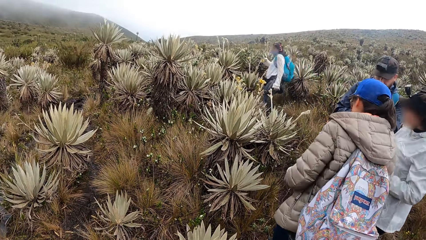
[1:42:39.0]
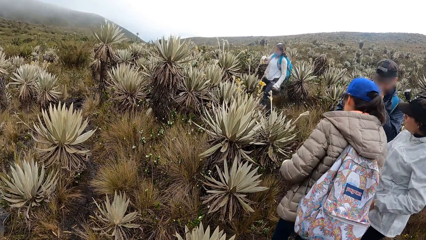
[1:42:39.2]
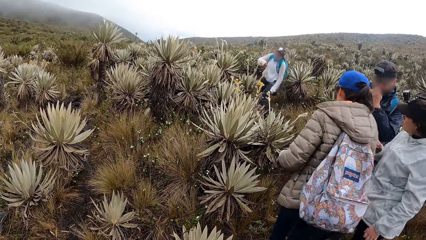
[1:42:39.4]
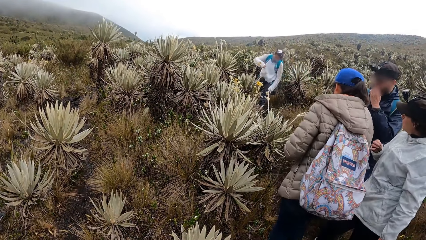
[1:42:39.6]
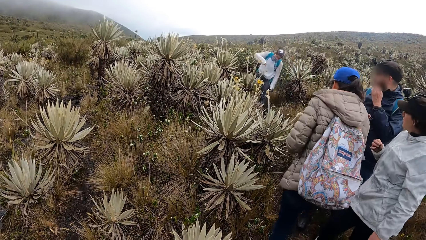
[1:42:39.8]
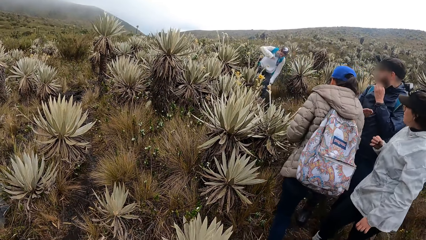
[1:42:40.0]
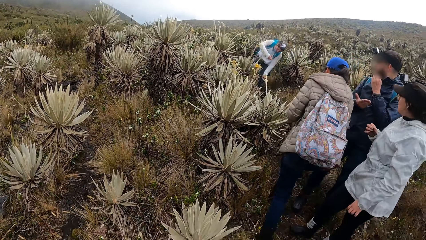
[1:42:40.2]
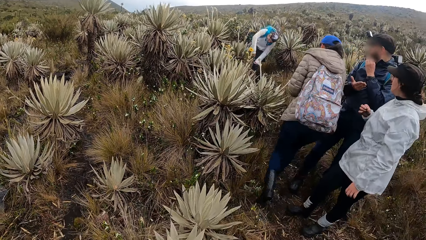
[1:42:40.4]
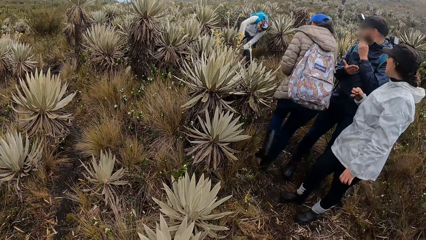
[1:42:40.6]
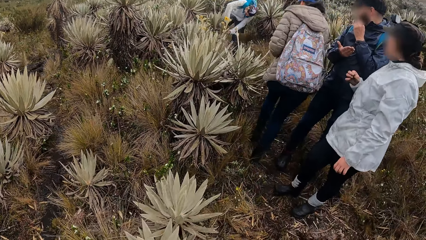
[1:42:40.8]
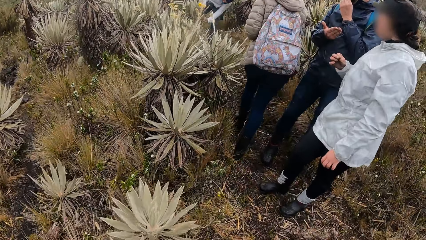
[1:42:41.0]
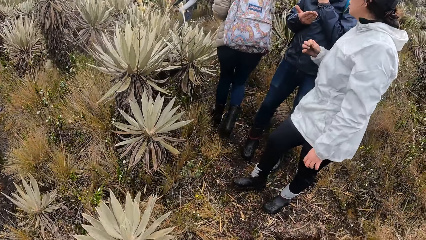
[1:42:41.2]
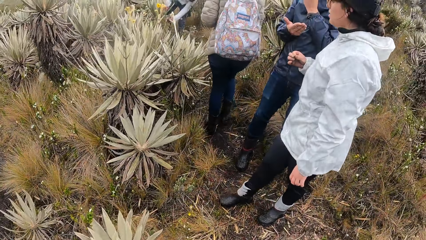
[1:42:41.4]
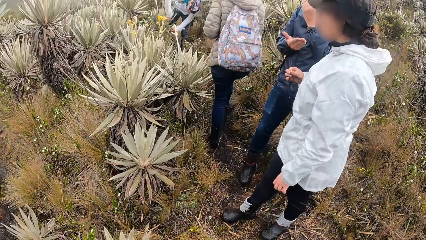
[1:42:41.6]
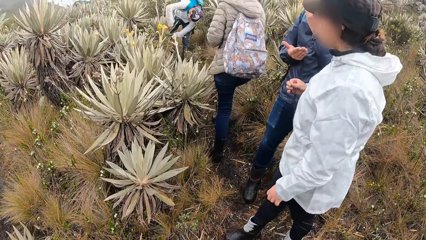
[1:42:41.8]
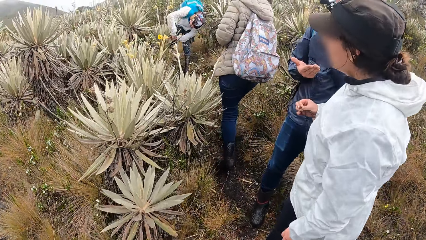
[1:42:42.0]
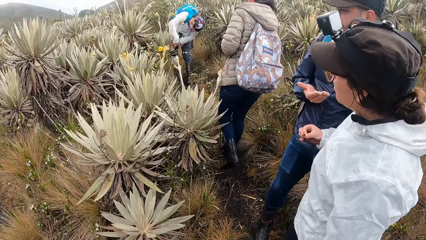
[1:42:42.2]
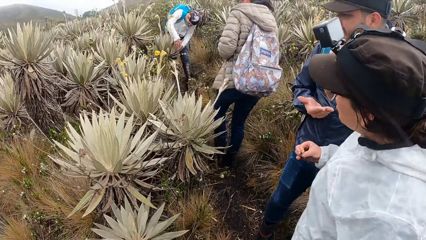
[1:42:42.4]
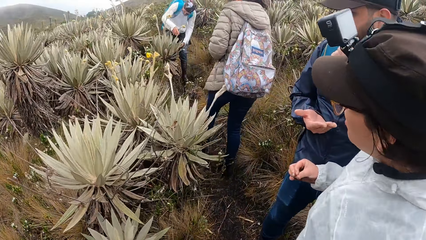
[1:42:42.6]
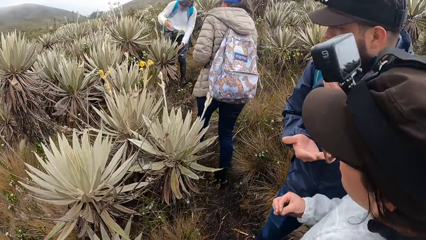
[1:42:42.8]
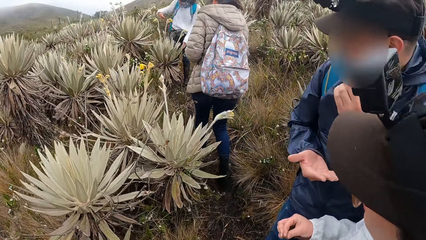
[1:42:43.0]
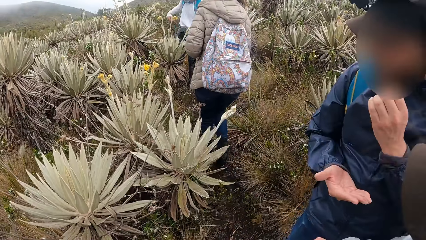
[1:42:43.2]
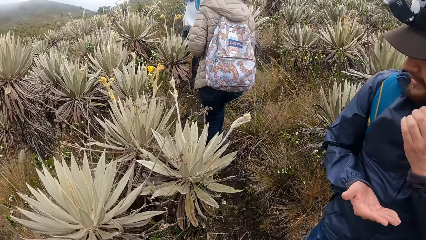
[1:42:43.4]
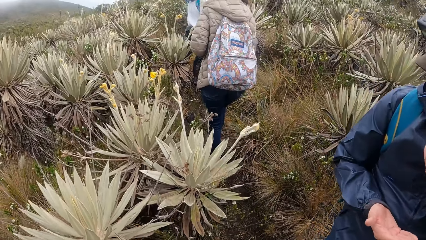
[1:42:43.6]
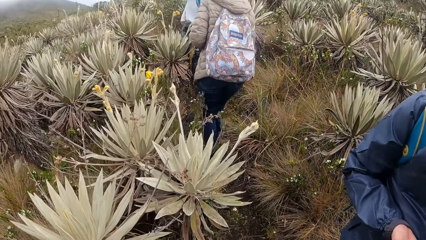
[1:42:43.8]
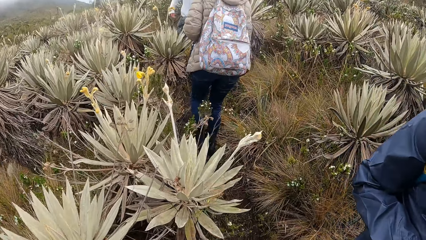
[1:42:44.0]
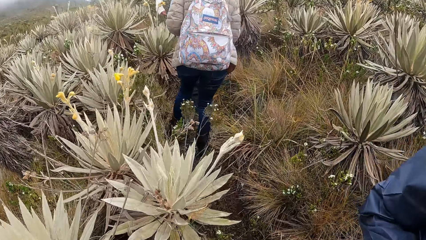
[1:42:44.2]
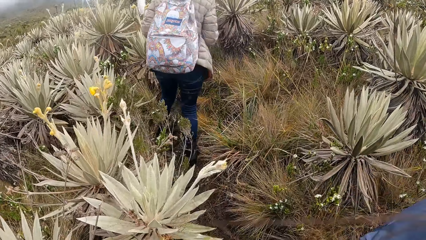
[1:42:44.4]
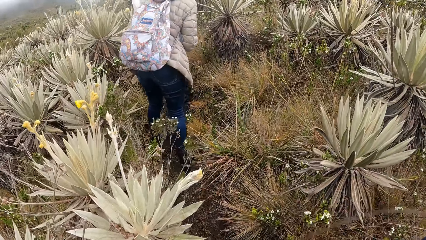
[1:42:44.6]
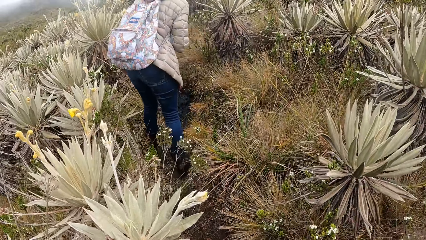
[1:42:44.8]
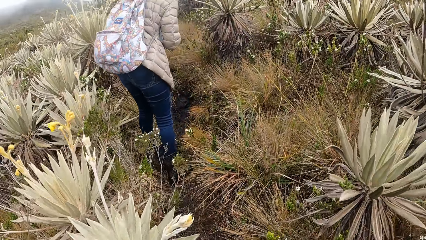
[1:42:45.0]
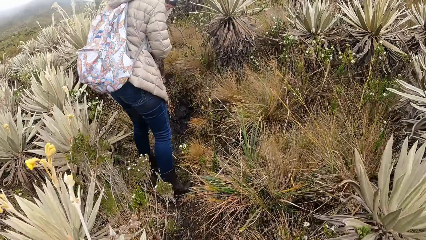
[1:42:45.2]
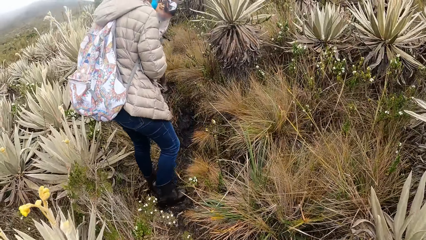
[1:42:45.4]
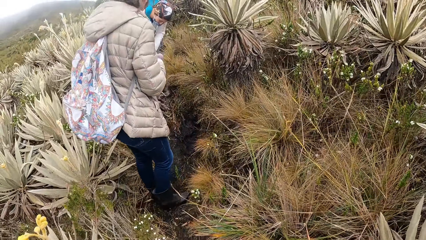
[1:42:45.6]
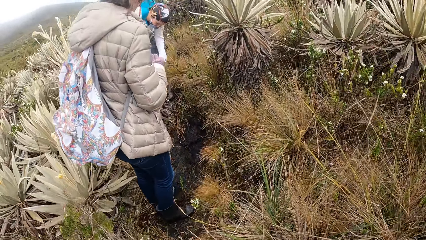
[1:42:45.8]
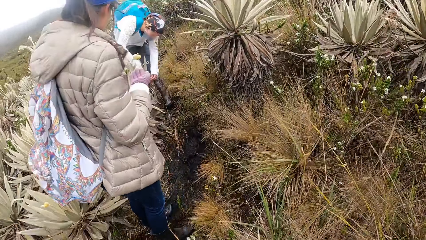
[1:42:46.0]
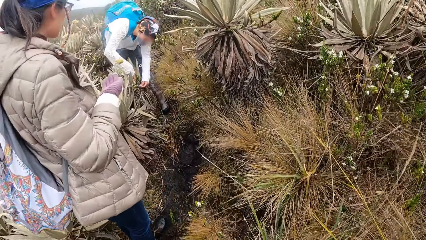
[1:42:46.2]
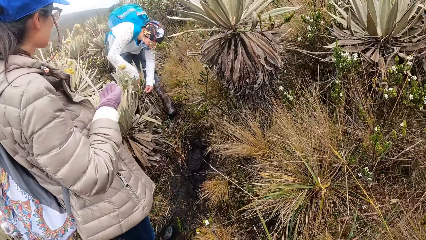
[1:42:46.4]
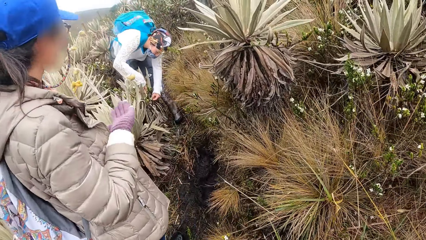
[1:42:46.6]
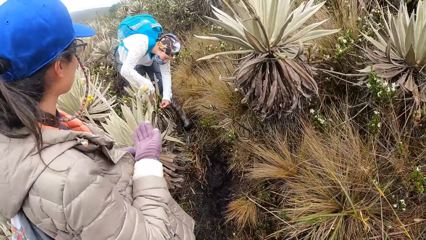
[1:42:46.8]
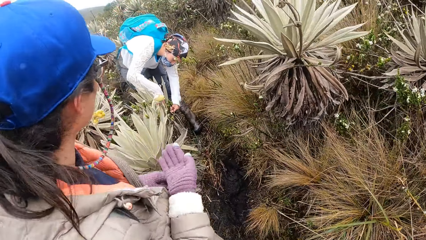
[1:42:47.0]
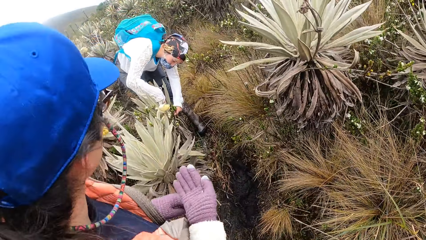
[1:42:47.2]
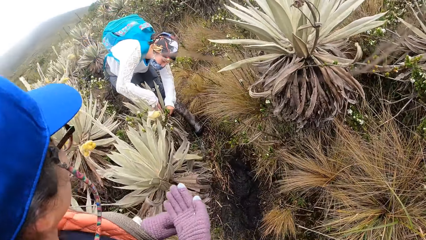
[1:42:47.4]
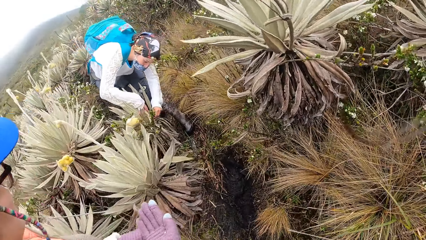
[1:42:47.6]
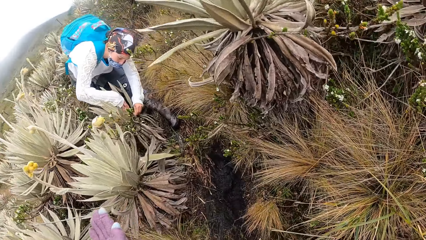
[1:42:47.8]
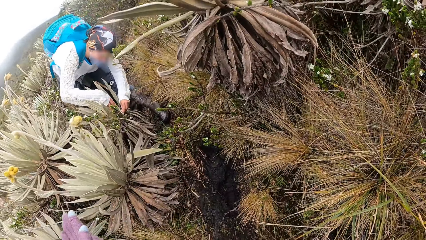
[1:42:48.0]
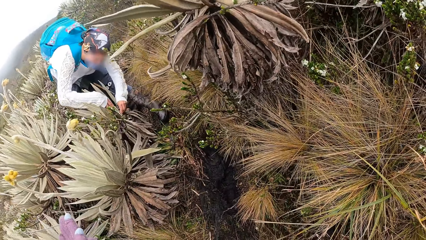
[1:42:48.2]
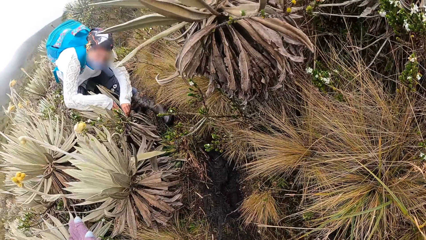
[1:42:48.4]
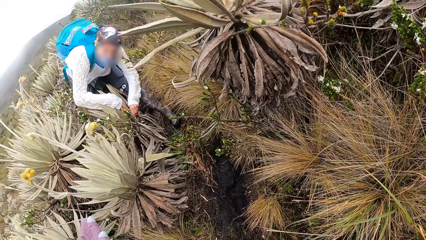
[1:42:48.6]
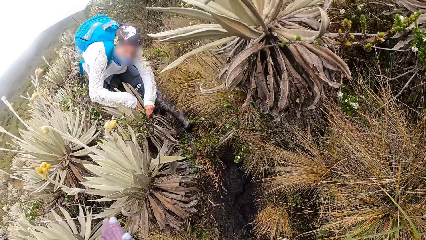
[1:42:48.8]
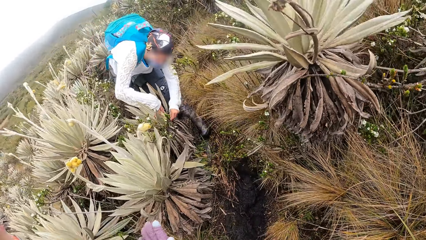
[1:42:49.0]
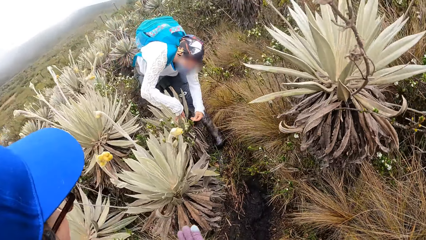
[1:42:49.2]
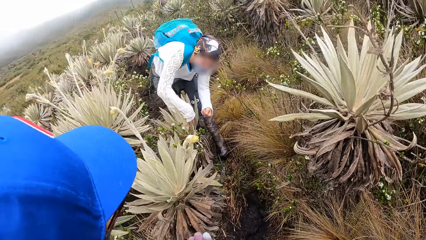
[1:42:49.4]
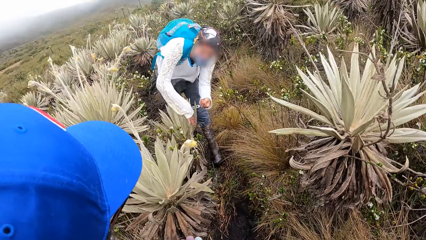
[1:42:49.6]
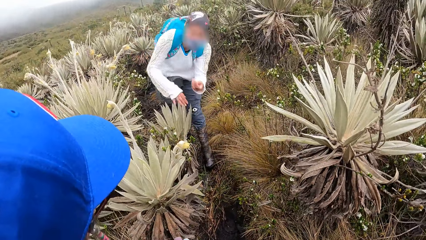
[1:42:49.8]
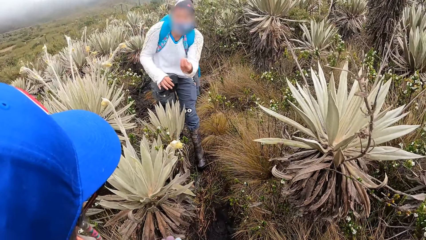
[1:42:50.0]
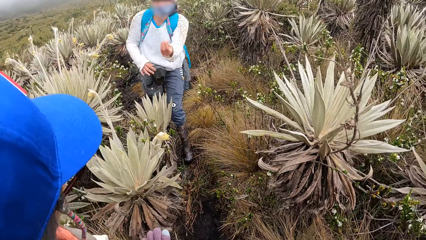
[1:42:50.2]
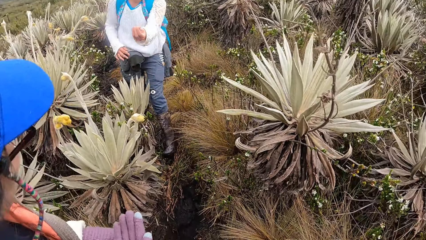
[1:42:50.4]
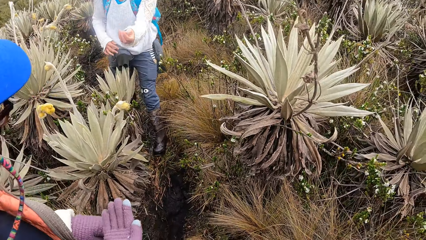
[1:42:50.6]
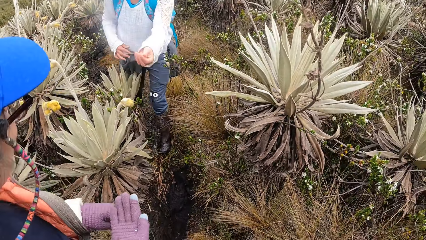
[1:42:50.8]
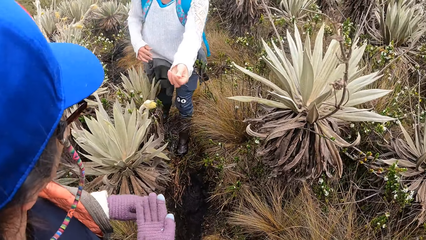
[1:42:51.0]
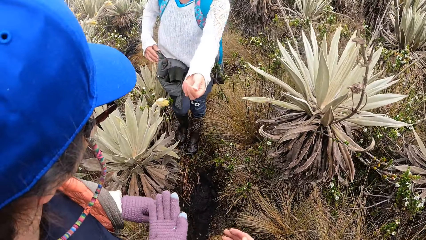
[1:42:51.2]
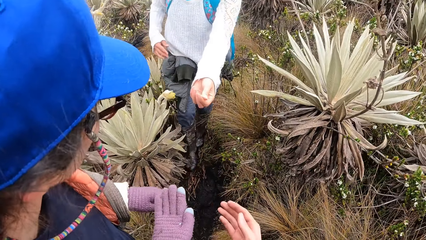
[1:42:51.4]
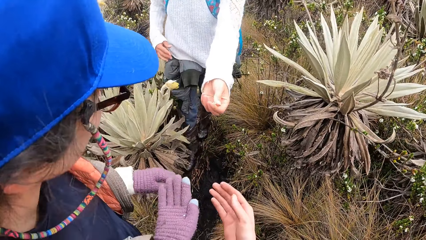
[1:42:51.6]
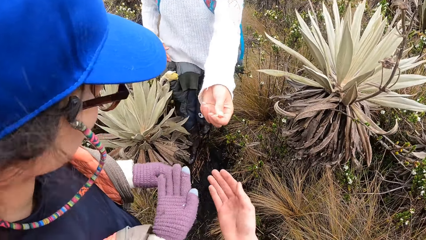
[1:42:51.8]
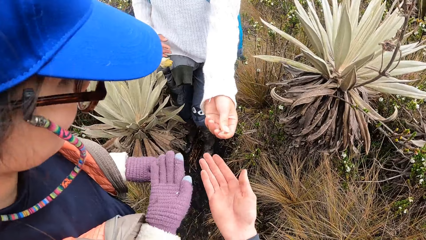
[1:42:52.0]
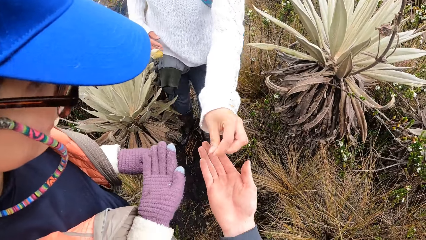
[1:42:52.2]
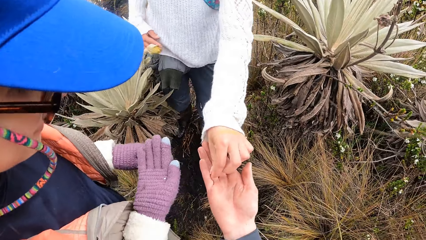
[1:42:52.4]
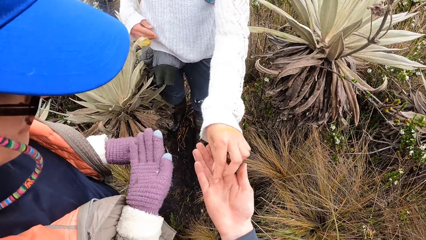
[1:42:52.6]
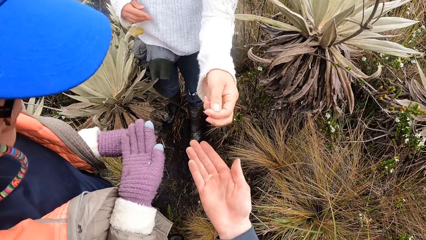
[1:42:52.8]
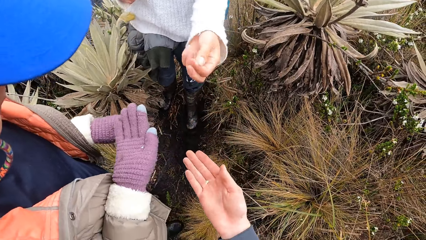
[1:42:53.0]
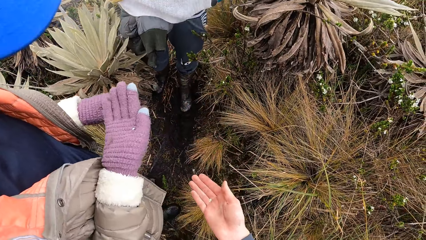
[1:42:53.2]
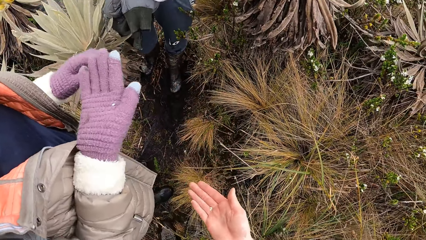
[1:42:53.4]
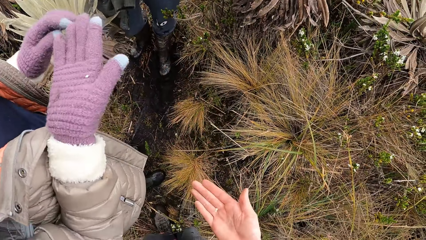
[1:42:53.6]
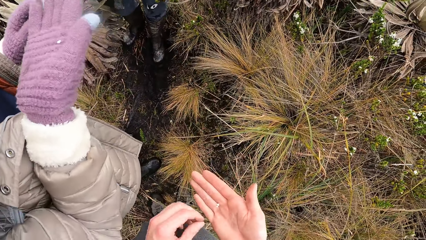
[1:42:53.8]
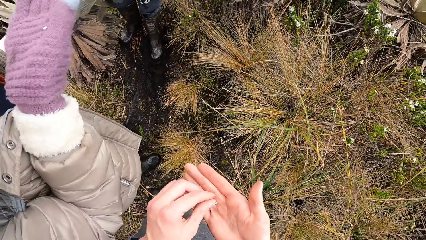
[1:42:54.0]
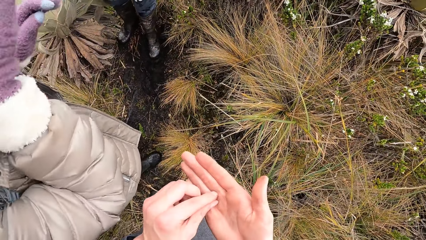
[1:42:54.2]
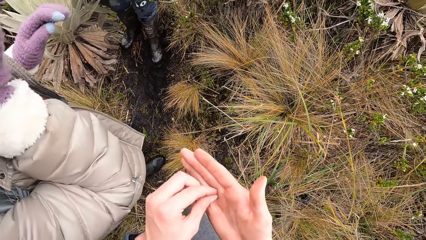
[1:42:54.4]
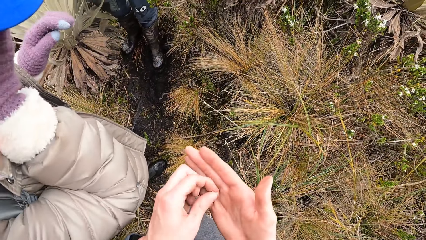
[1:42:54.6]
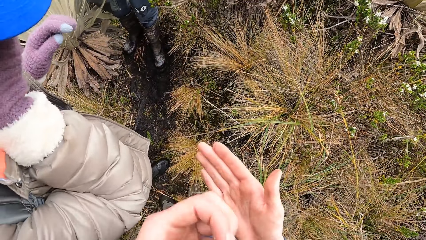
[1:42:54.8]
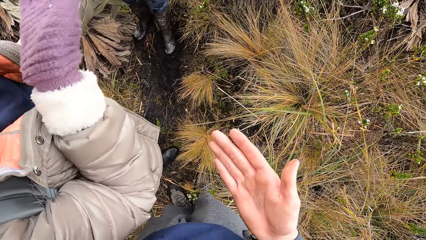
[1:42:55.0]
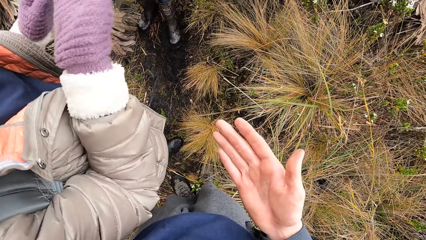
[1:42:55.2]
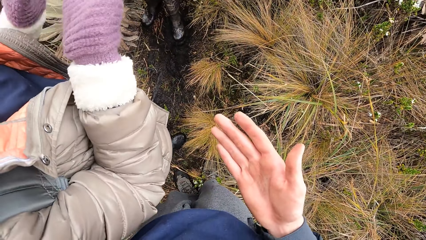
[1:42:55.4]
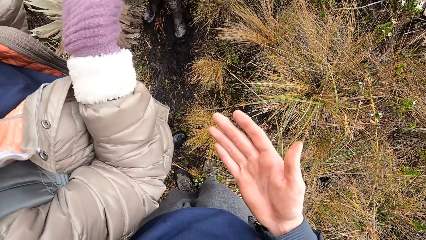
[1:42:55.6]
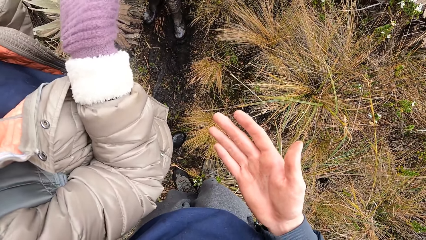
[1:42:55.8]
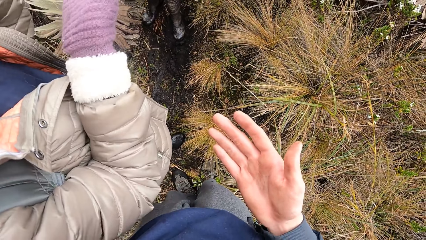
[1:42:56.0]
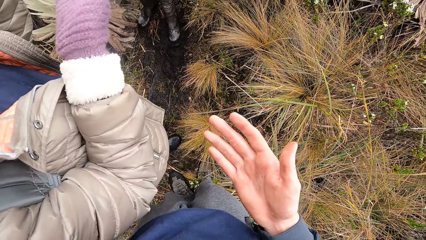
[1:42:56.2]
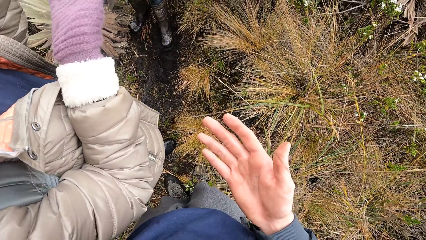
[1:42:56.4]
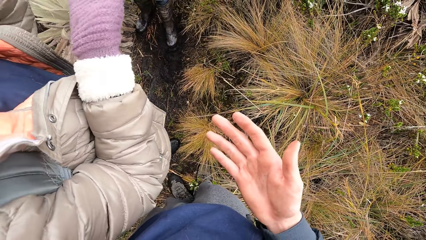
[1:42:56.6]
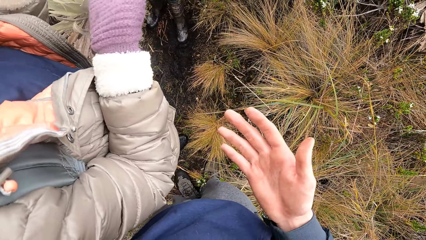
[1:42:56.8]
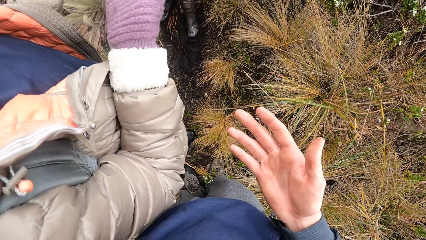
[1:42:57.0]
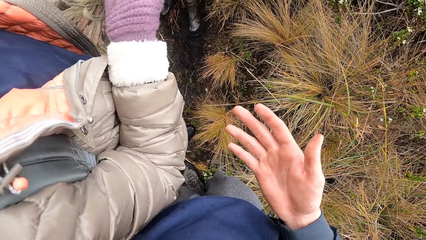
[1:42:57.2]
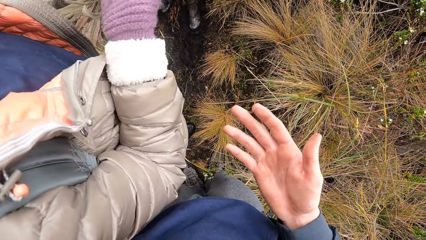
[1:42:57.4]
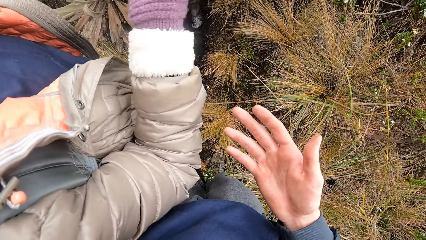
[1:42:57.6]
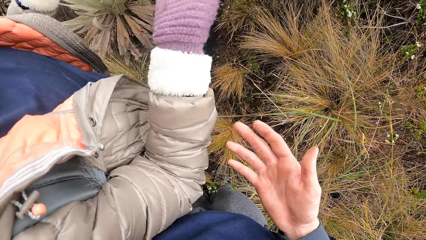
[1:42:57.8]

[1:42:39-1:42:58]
The woman searches for some grains in the agave with both hands. The camera wearer walks on the road. The woman picks a grain from the agave with her left hand. The woman drops the grain in her left hand on the right palm of the camera wearer. Another woman smells the grain on her right palm. The camera wearer picks the grain on his right palm with his left hand. He eats some seeds.
